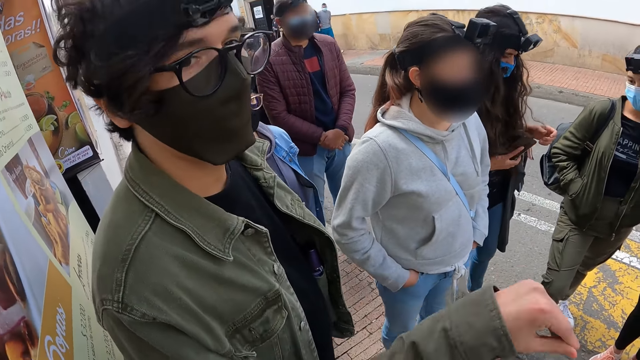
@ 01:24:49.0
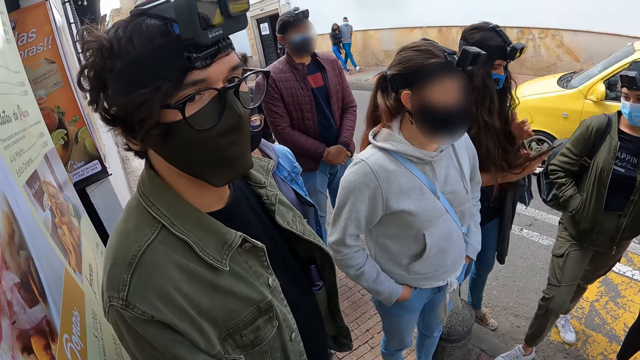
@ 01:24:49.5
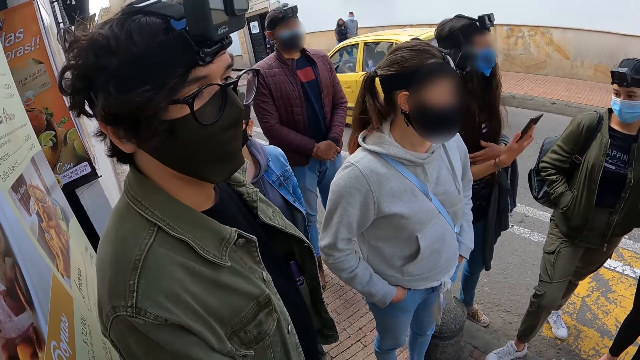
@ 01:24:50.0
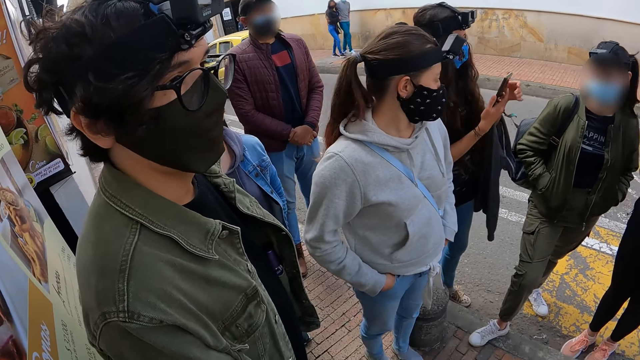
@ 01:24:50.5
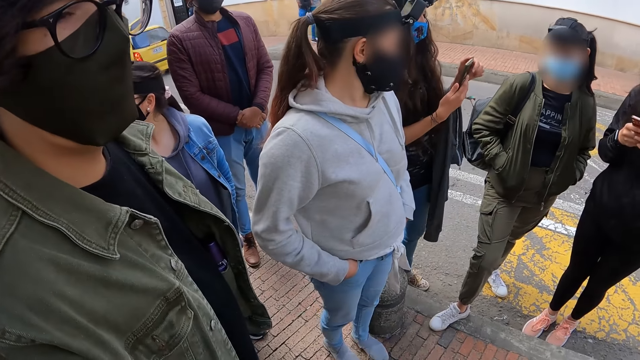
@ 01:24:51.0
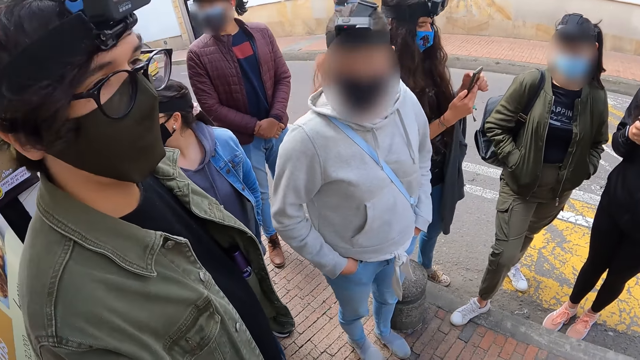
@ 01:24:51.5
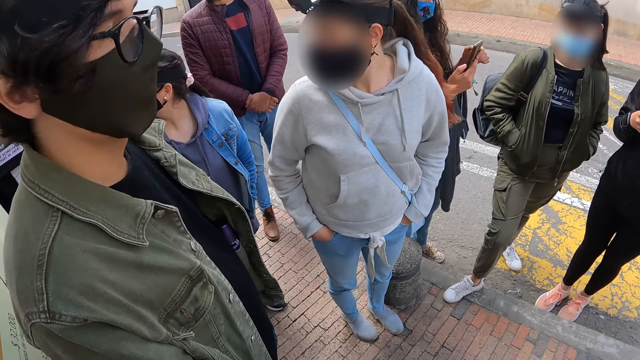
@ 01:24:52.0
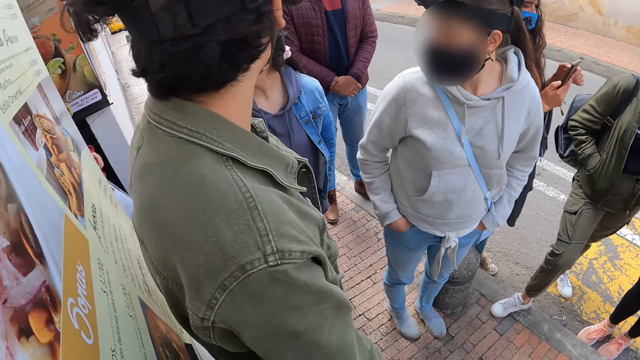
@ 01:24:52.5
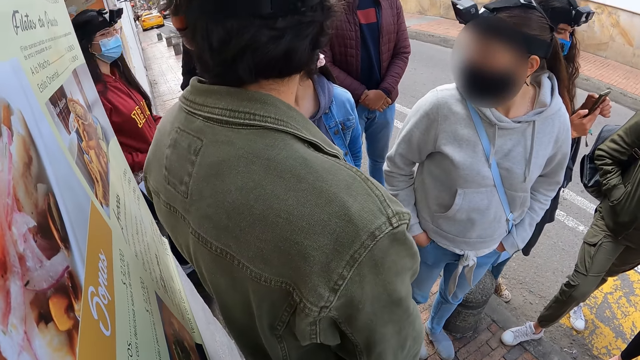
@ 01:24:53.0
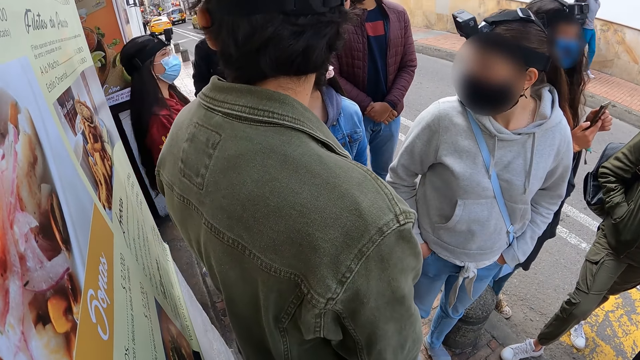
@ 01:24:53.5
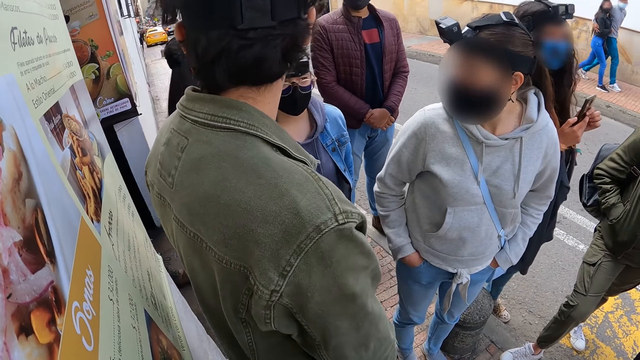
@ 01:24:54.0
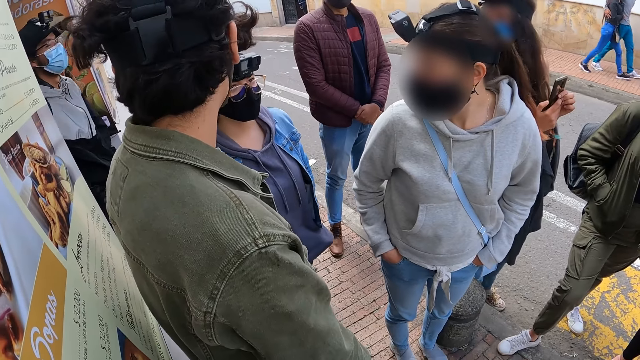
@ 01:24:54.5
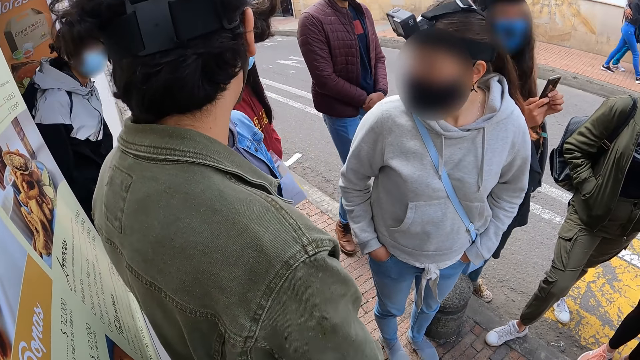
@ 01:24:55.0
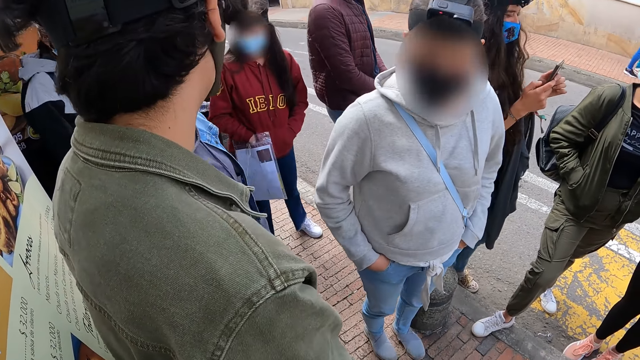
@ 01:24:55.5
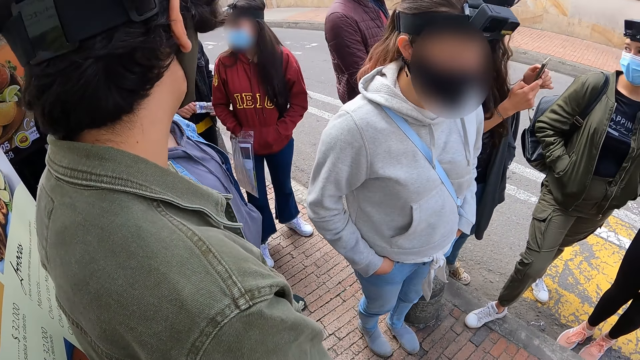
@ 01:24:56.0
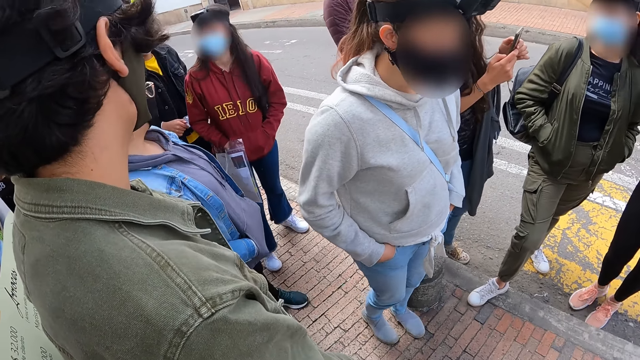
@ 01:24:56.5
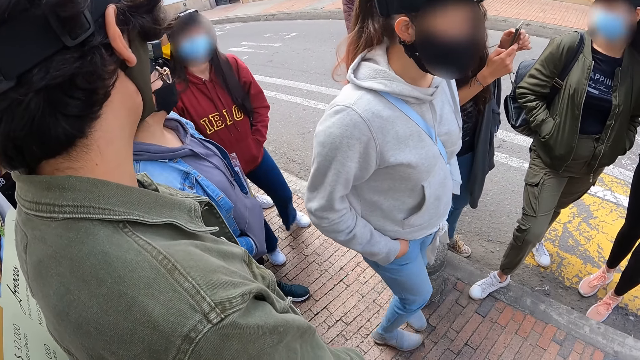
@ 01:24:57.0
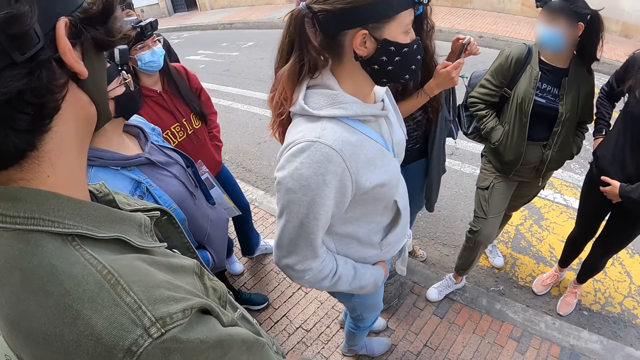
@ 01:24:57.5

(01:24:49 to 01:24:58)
The camera wearer interacts with a man. They look at the man. Another man moves his hand. The camera wearer looks at a third man and a woman. They look around.

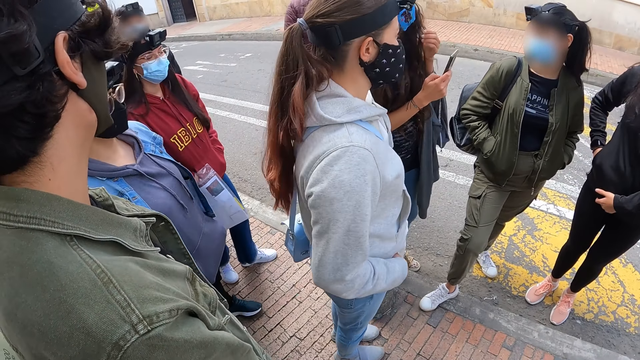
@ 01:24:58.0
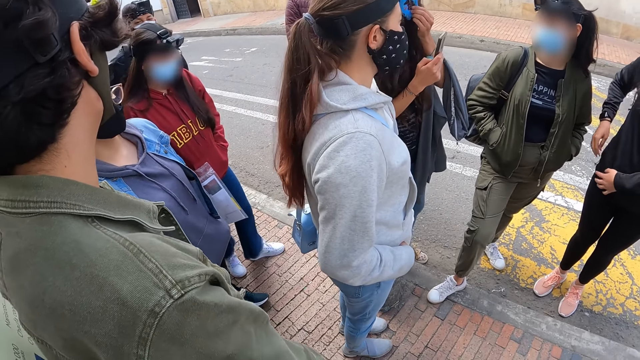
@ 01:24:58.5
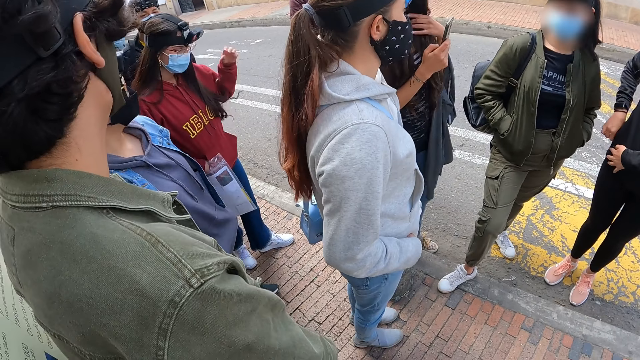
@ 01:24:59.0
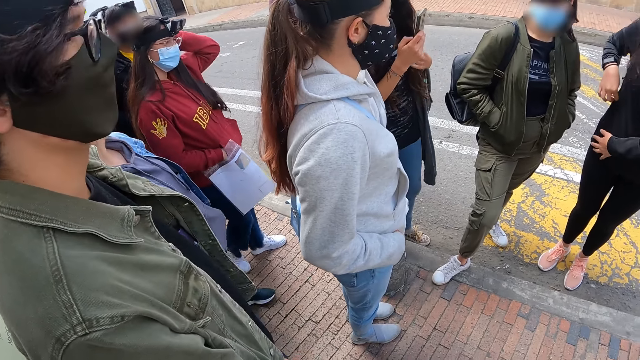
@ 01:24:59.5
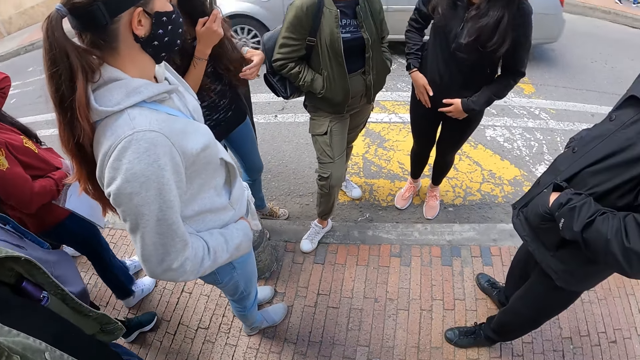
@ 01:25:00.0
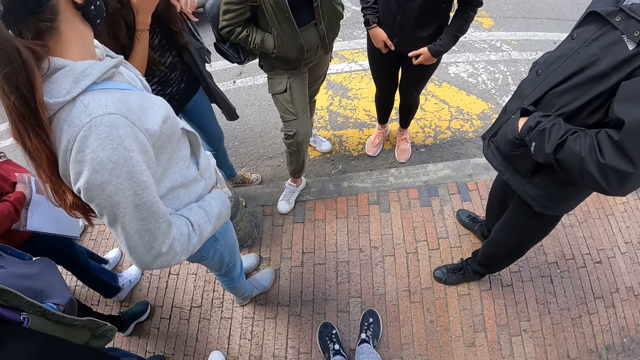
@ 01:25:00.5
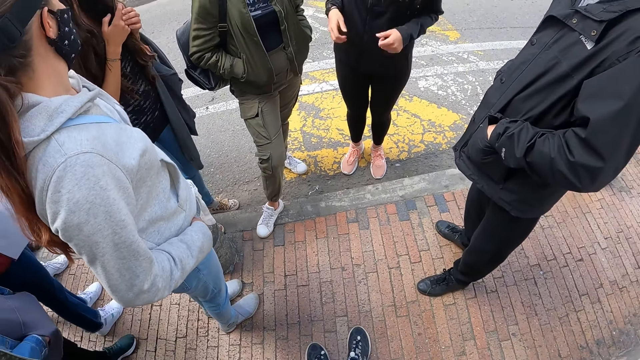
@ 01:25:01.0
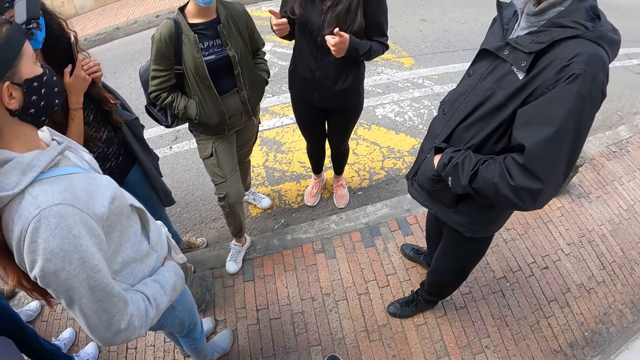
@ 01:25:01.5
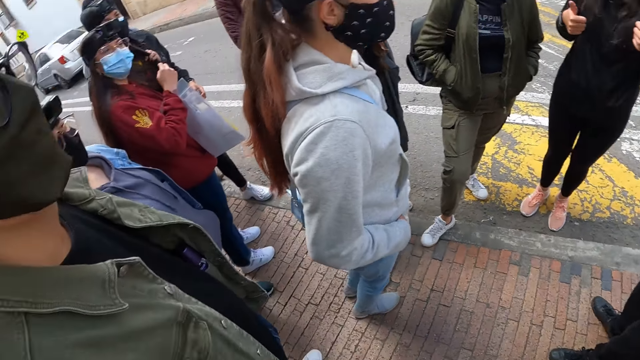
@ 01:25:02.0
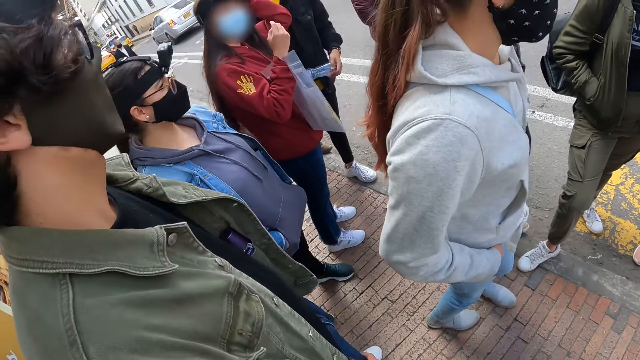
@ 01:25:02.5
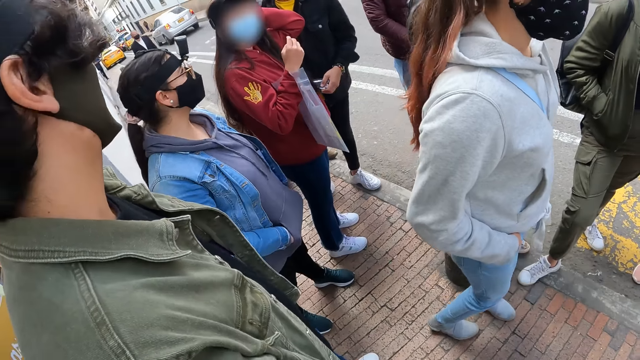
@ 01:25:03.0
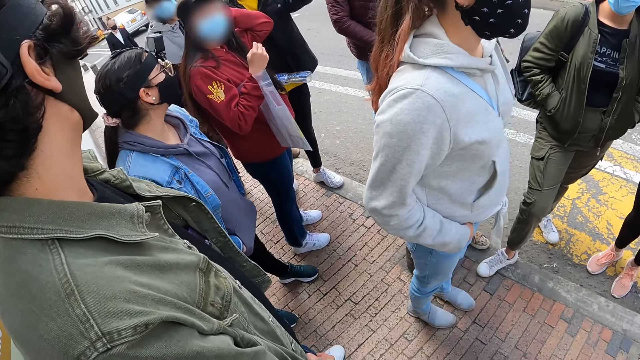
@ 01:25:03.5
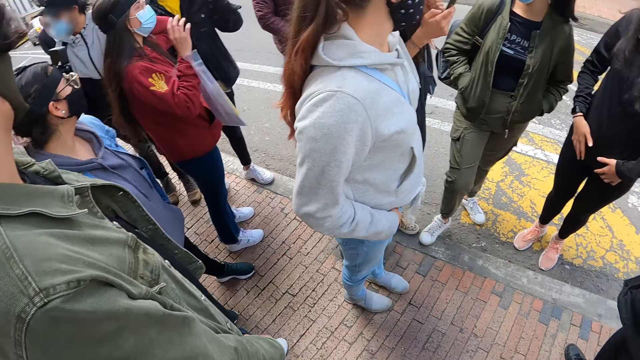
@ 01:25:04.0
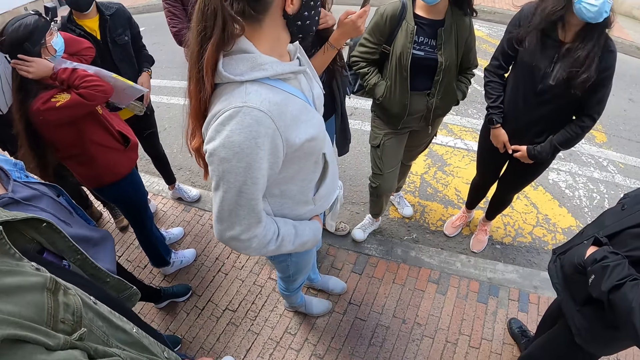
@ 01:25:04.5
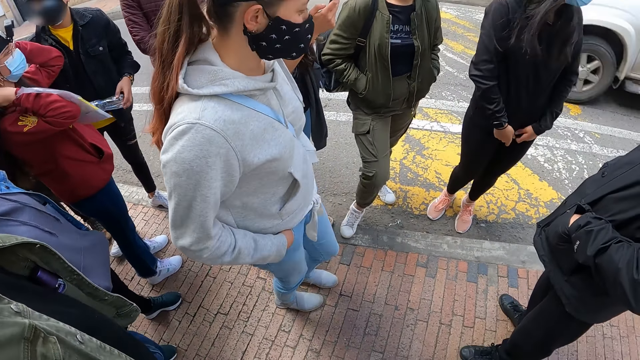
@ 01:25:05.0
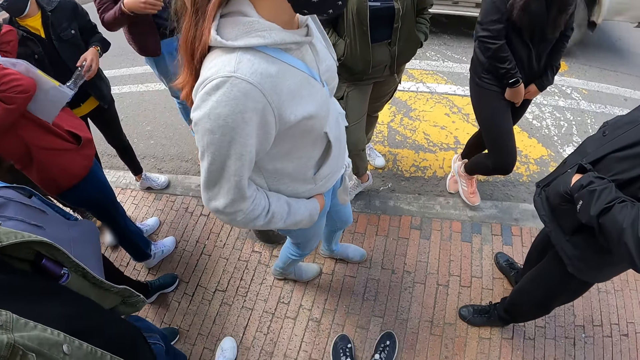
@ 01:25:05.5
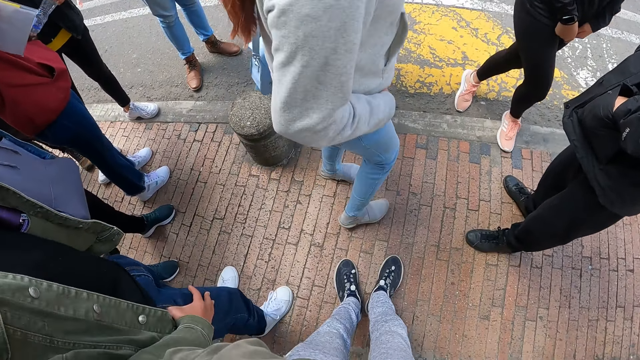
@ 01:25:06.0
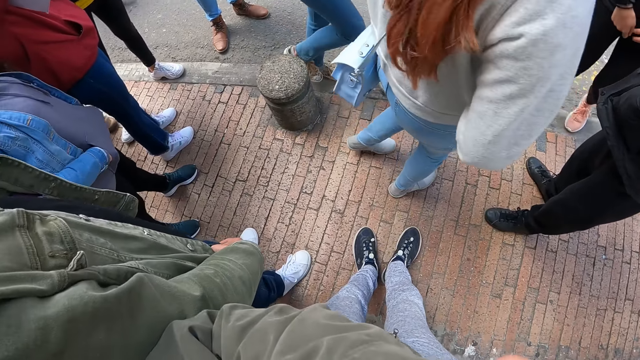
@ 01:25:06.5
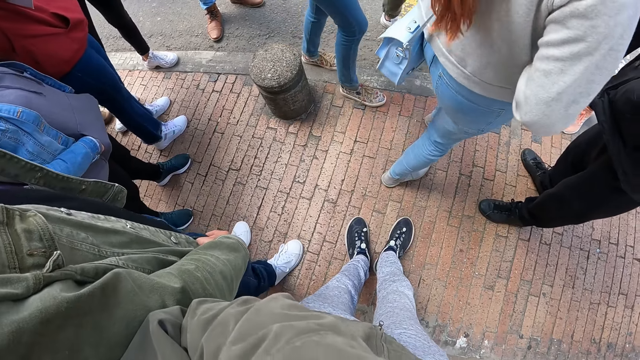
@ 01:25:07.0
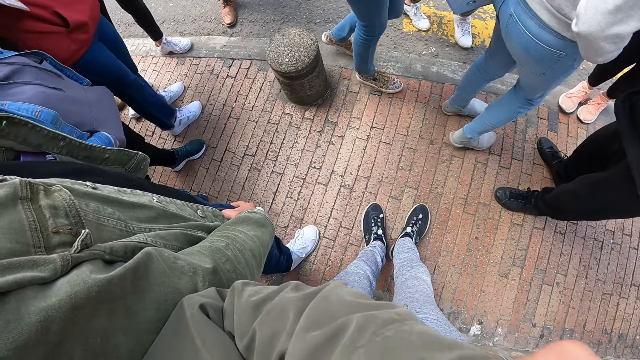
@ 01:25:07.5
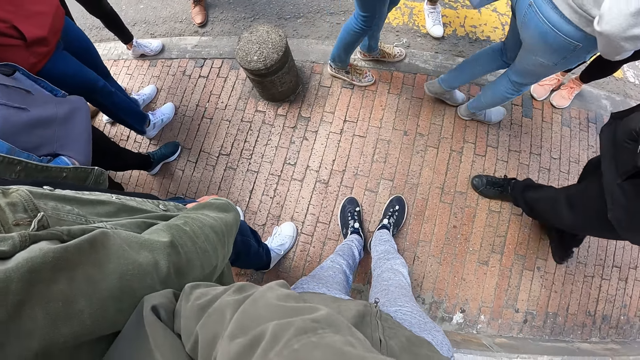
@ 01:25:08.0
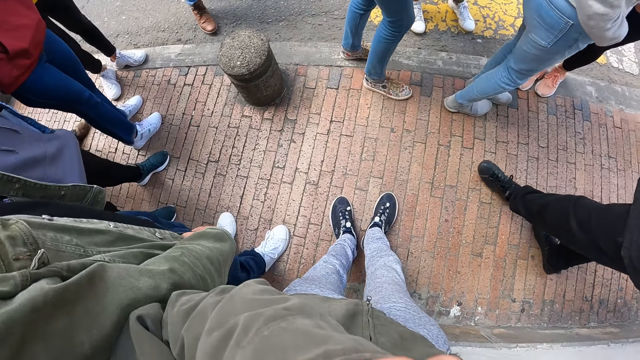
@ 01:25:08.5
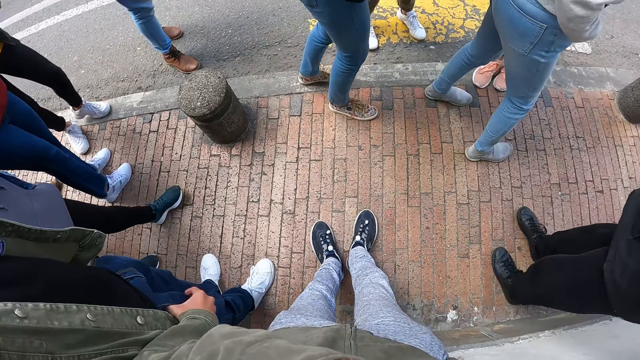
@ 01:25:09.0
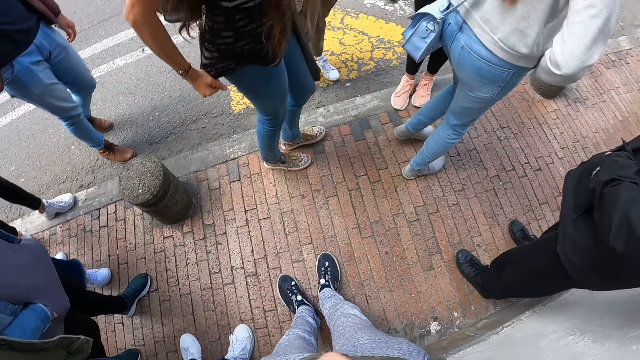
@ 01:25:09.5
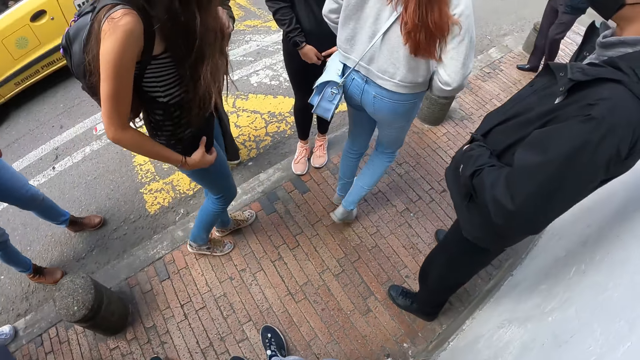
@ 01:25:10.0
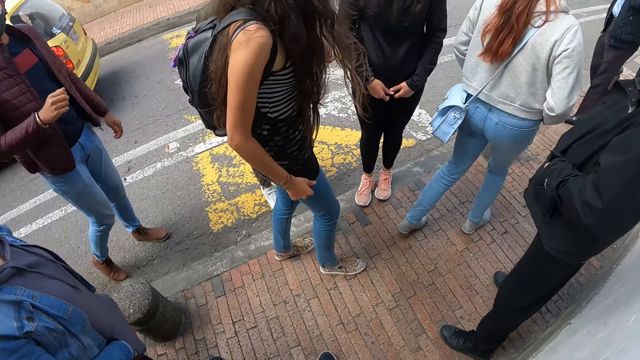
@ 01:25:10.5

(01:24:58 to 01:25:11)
The woman puts her hand in the pocket. The camera wearer zips up the pocket zip. They look around. Another woman moves her hand. The camera wearer looks at the man and the woman. Another woman walks on the pavement. The camera wearer looks around the pavement.
